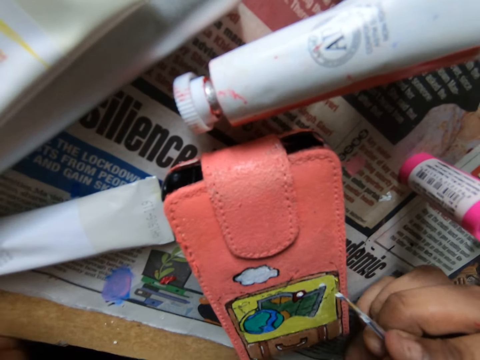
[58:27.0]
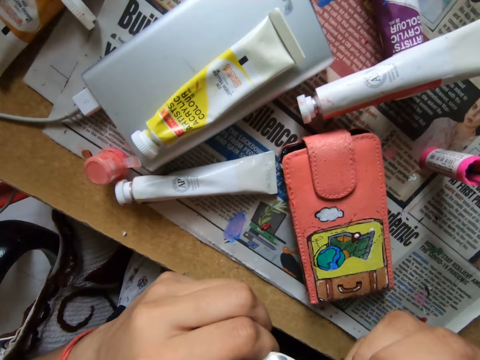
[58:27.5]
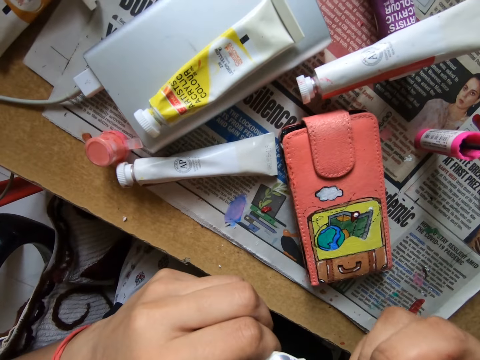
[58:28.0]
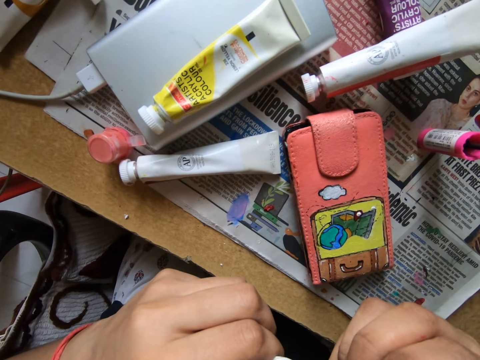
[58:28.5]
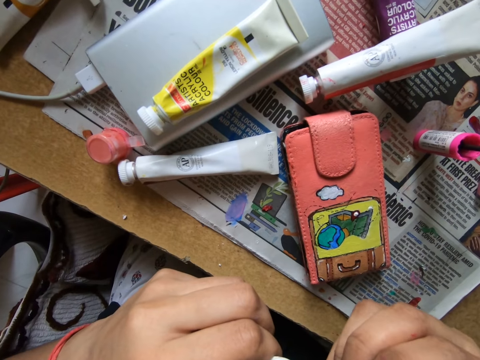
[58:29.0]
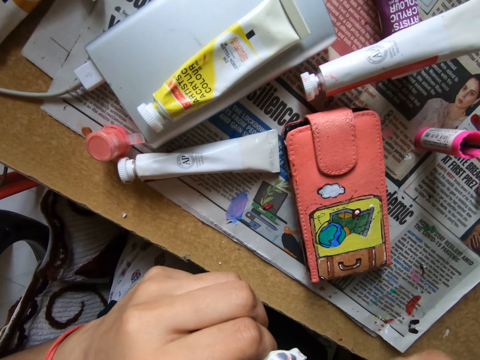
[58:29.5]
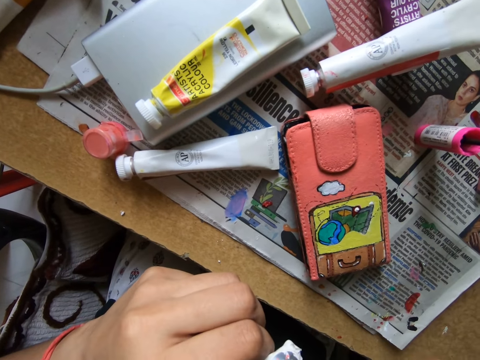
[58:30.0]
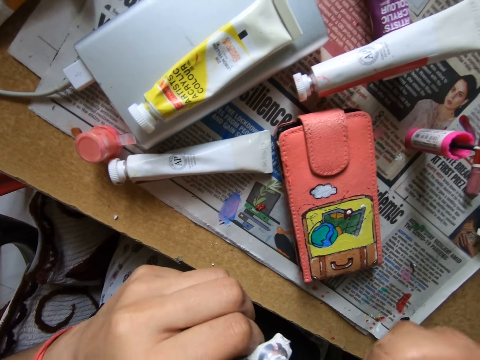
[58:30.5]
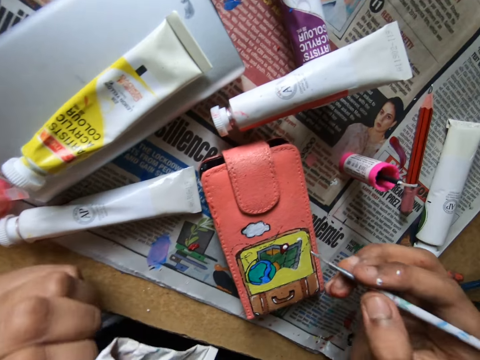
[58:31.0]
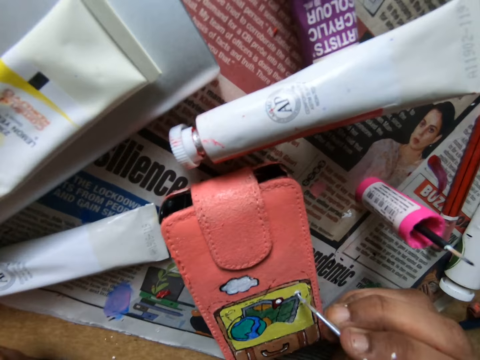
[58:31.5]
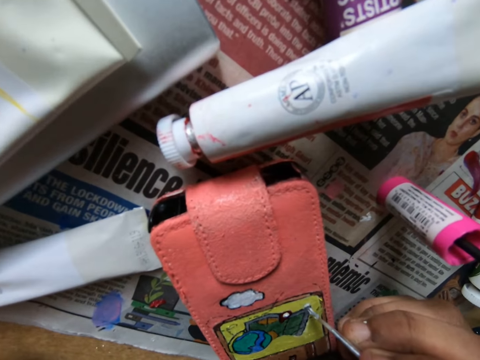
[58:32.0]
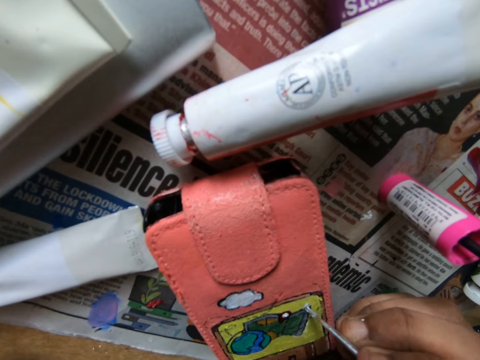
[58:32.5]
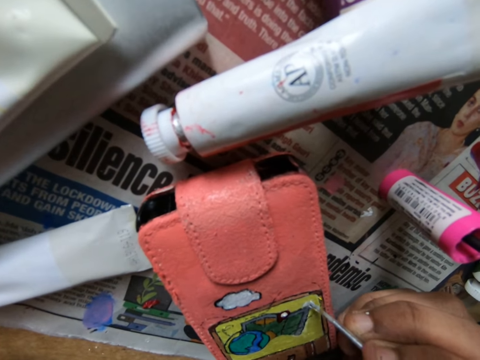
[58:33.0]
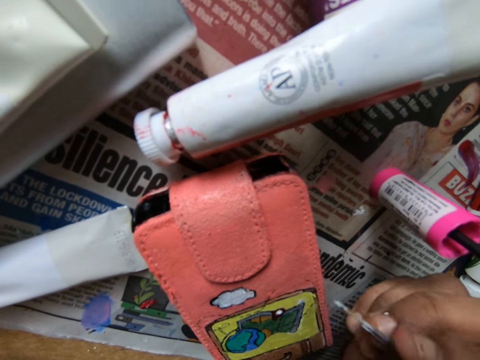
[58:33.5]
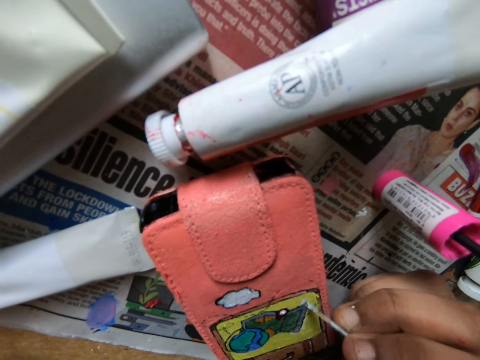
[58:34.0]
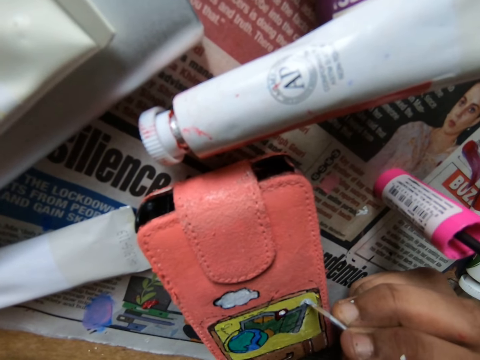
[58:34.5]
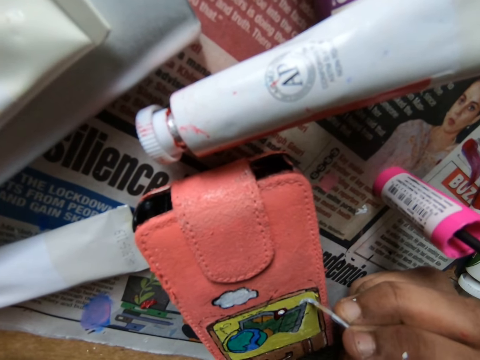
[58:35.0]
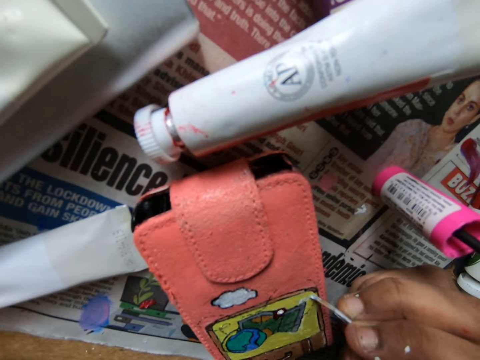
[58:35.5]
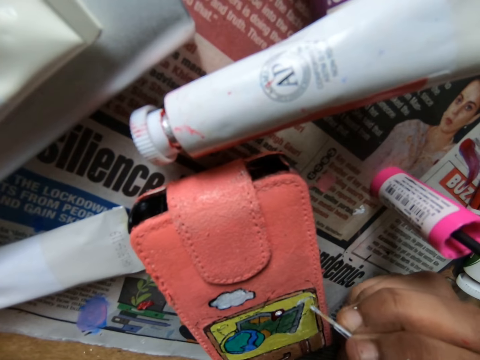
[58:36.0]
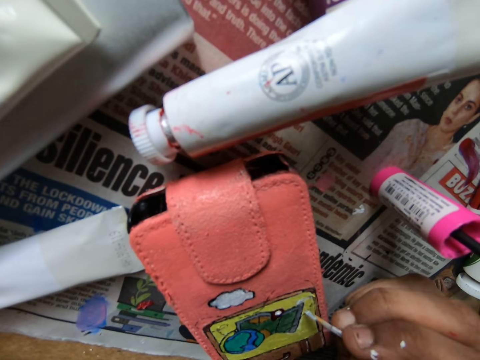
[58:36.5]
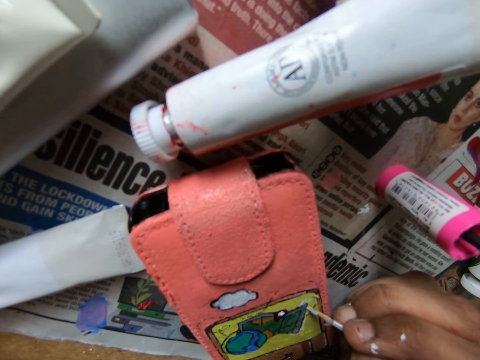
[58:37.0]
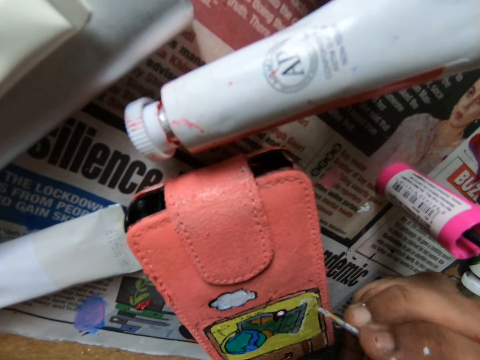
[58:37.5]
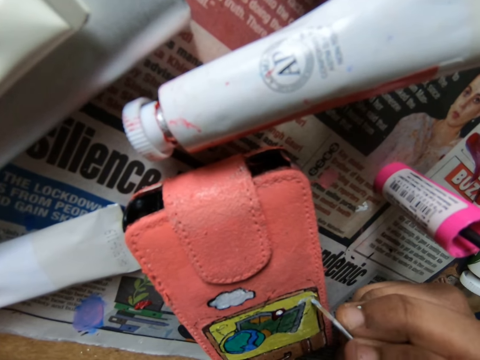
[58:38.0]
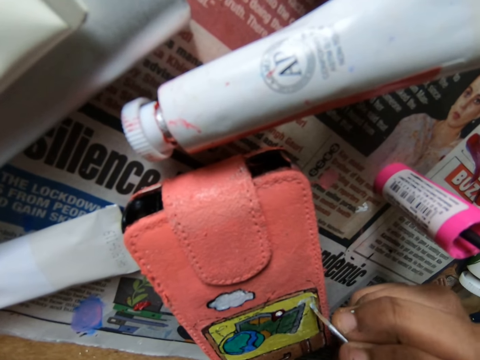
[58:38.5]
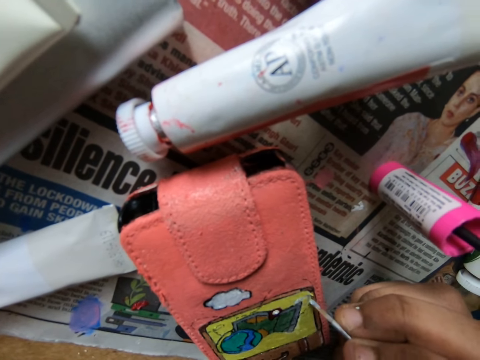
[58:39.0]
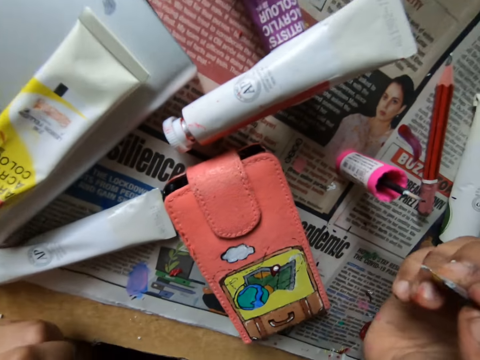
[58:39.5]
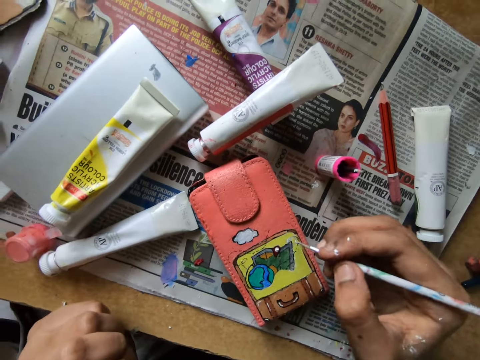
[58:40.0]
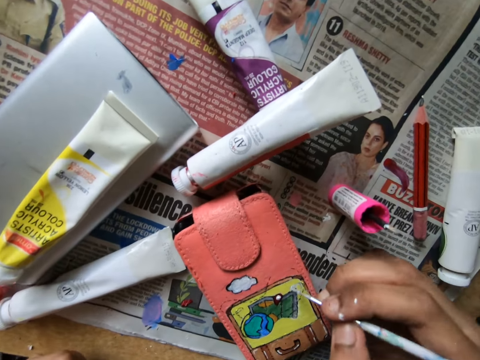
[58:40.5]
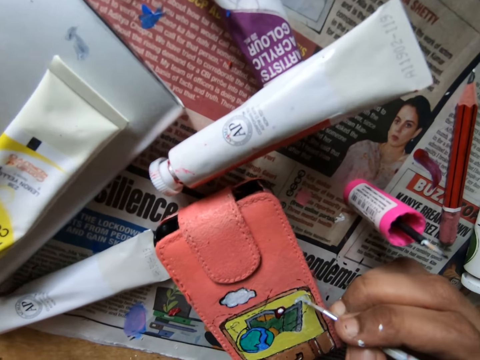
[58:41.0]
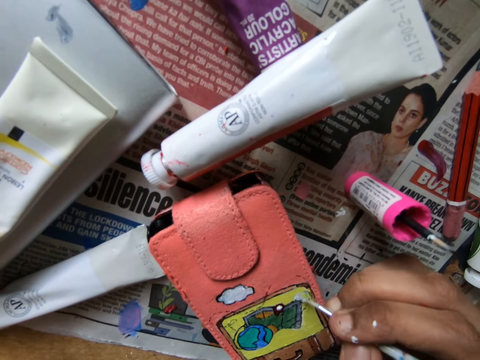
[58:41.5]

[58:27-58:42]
The camera wearer dips the white color brush in her right hand into the tube. She paints the pouch on the table with the white color brush.

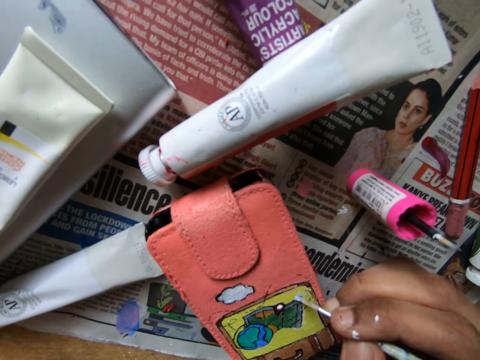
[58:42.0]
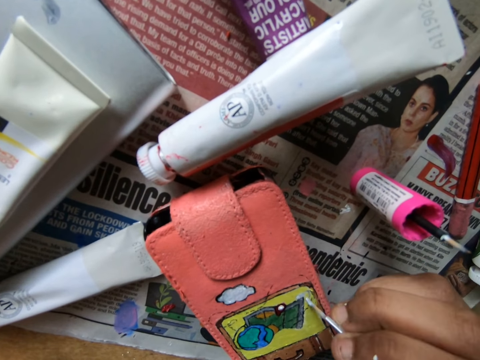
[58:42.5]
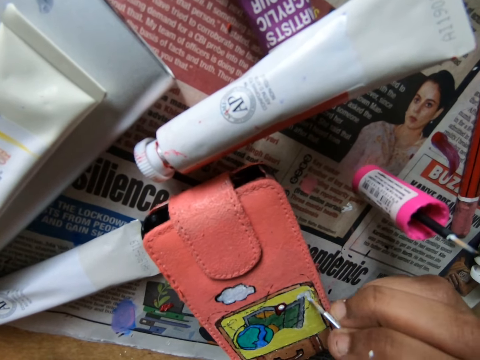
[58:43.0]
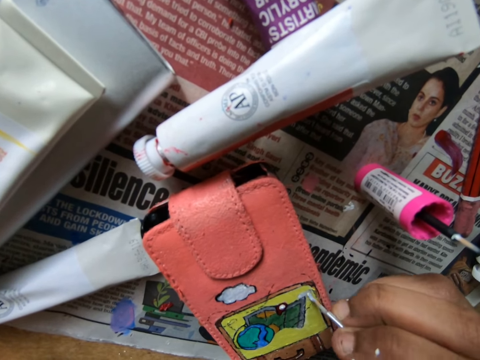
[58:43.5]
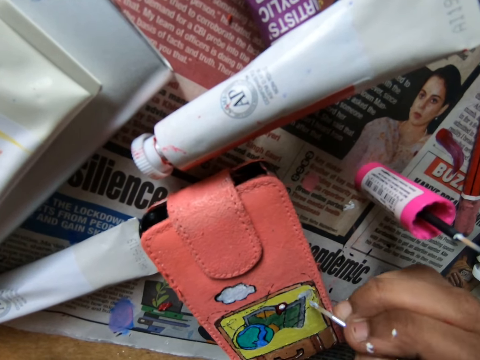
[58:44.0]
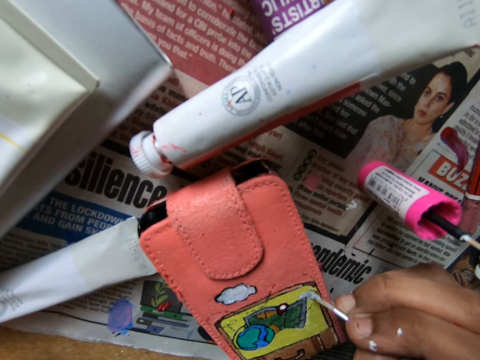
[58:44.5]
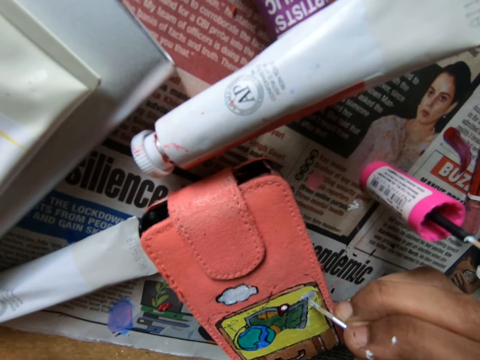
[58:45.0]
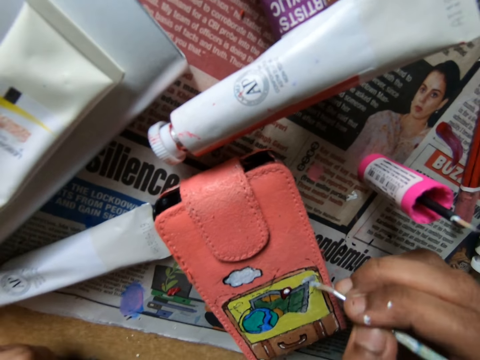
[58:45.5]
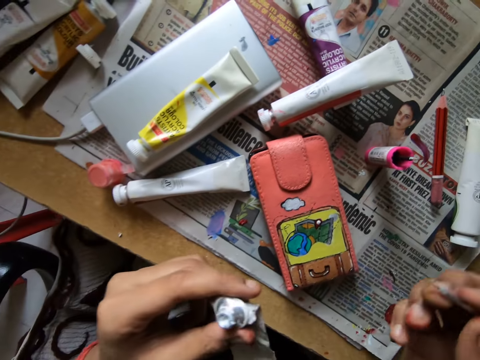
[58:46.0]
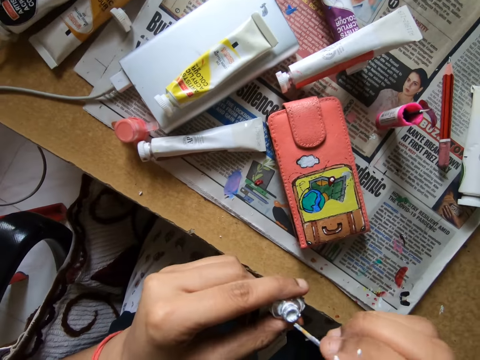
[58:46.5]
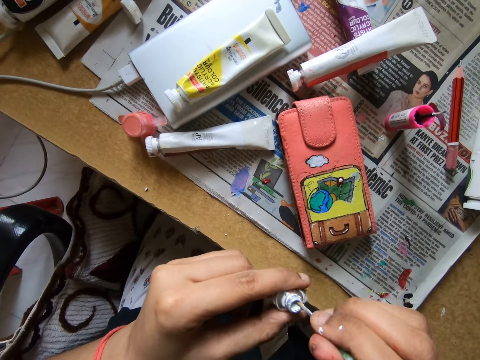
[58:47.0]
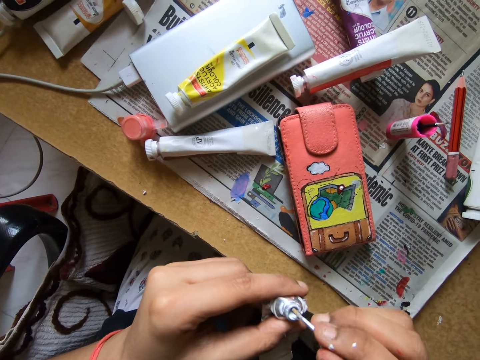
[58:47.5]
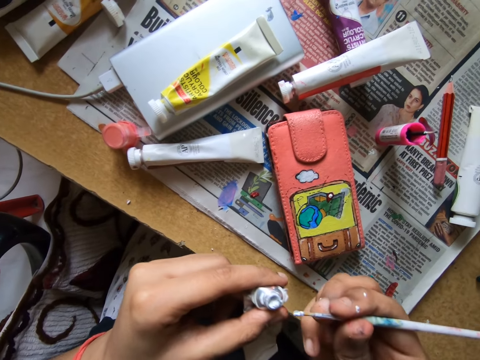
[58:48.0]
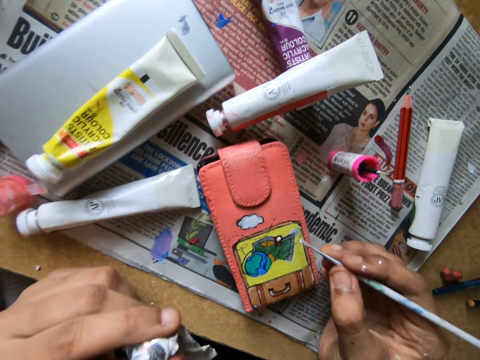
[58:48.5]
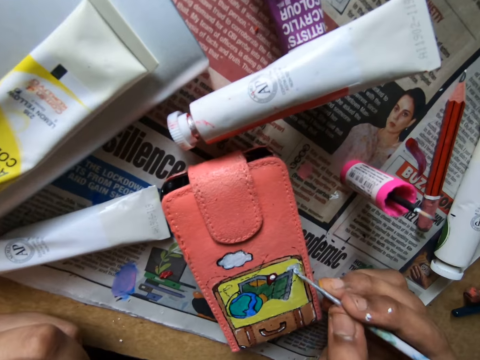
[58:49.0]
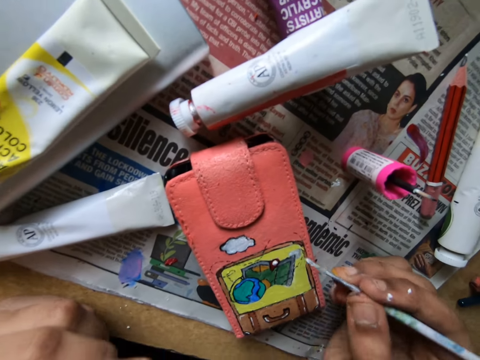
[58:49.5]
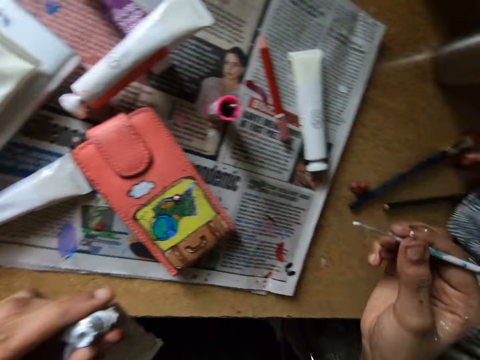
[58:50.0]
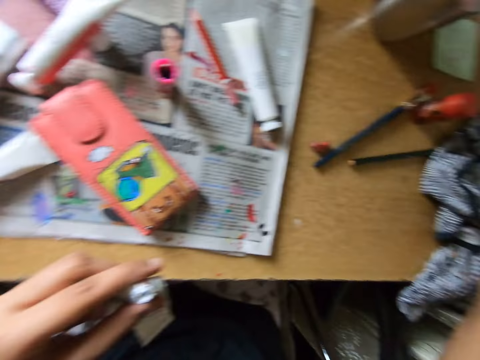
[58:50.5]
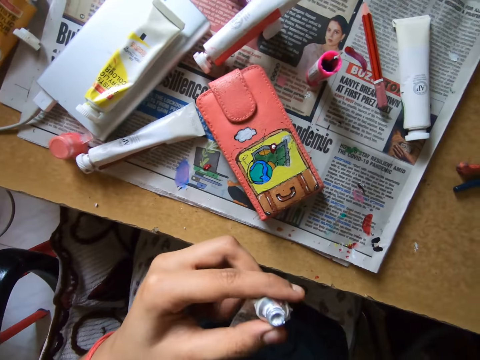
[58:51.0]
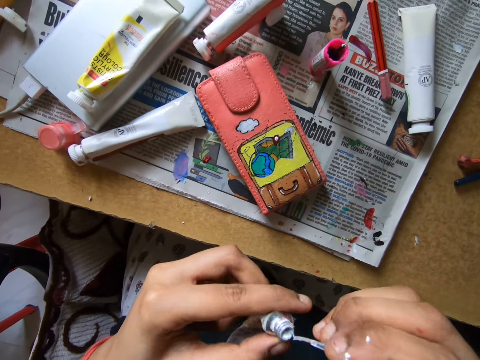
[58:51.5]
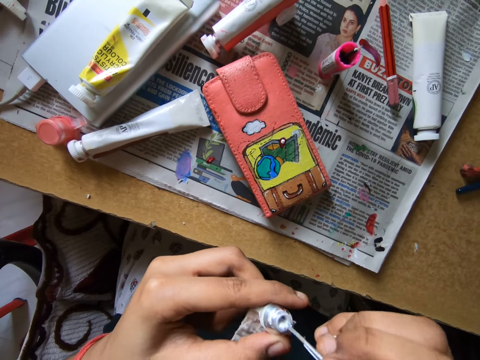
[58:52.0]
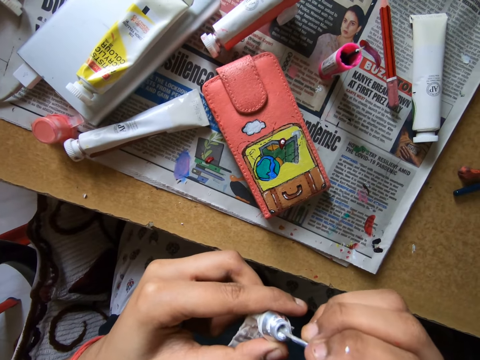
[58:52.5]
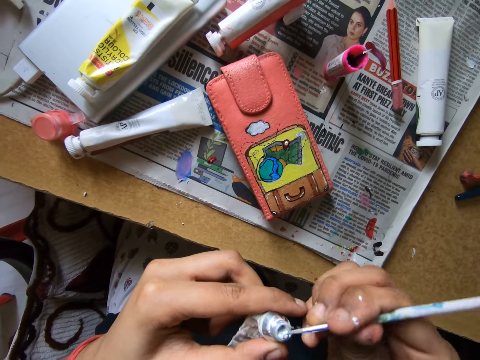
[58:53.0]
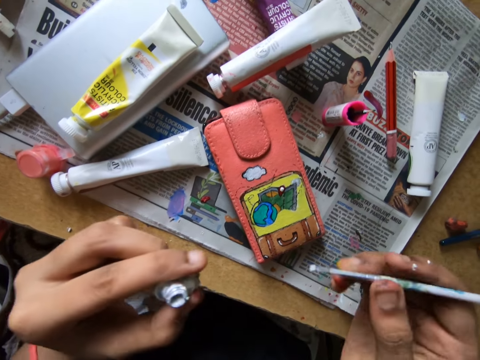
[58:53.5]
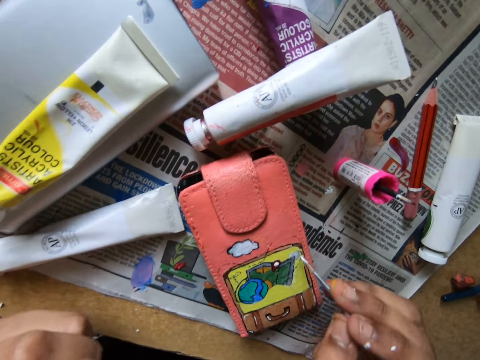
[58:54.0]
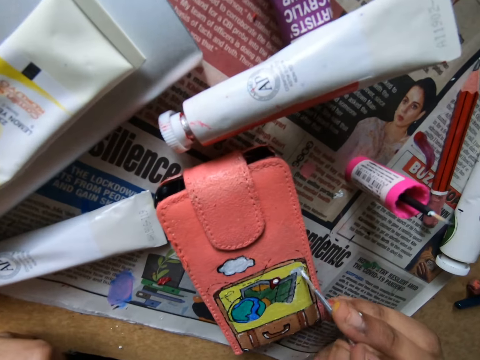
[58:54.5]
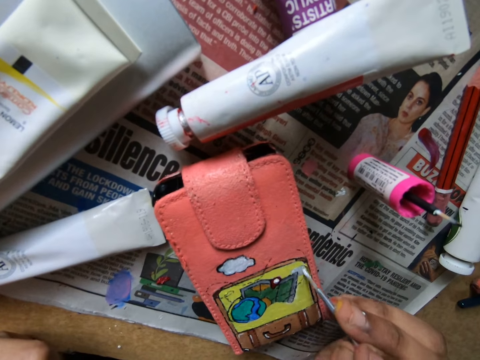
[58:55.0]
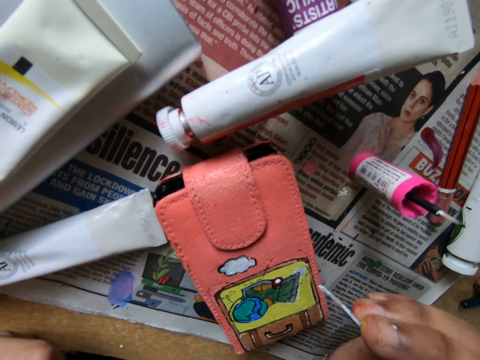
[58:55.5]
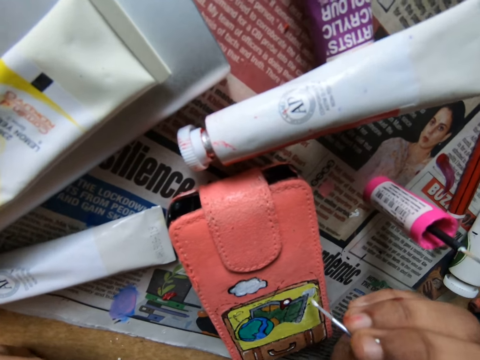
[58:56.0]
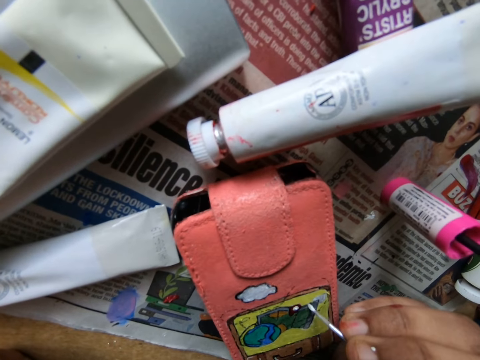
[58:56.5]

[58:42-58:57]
The camera wearer scoops paint from a tube in her left hand. She paints a pouch on the table with a paint brush in her right hand. She cleans the paint brush on a cloth on the table. She scoops paint from the tube in her left hand. She paints the pouch on the table with the paint brush in her right hand.
